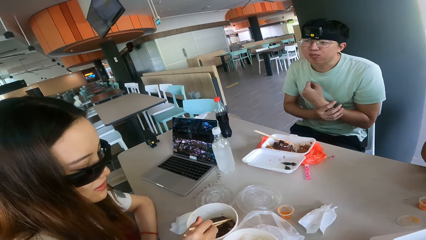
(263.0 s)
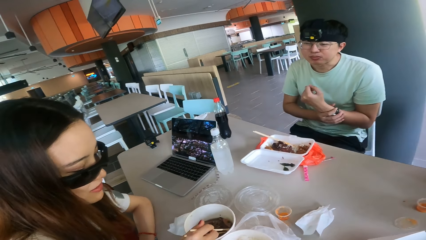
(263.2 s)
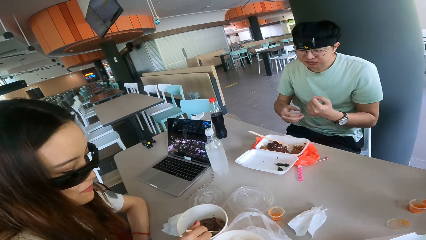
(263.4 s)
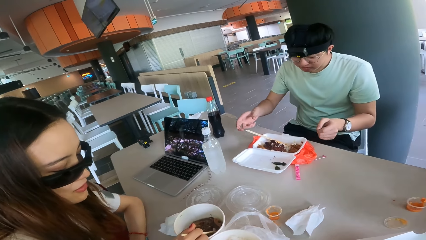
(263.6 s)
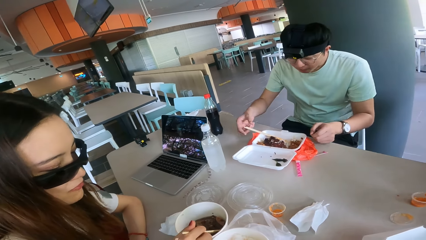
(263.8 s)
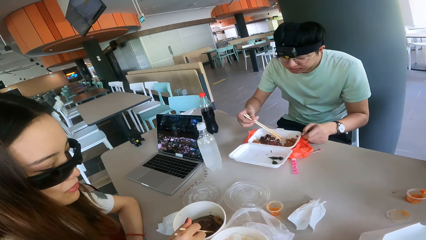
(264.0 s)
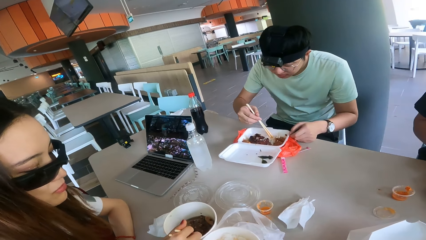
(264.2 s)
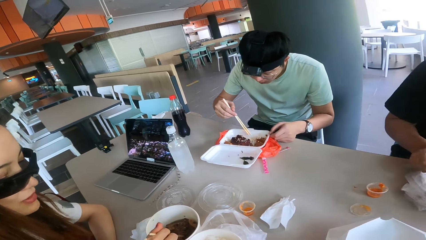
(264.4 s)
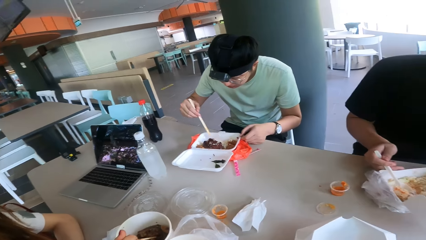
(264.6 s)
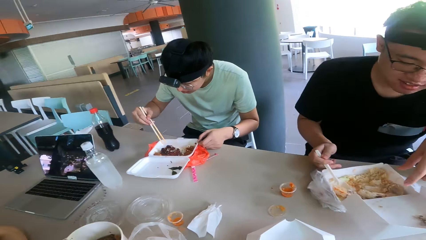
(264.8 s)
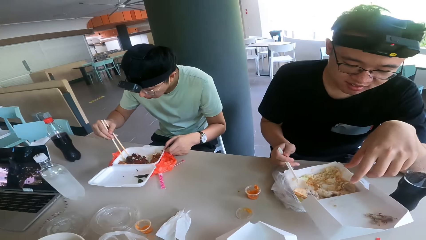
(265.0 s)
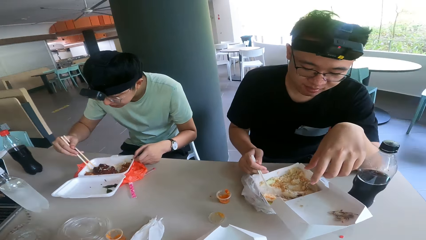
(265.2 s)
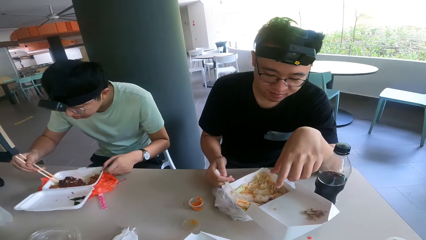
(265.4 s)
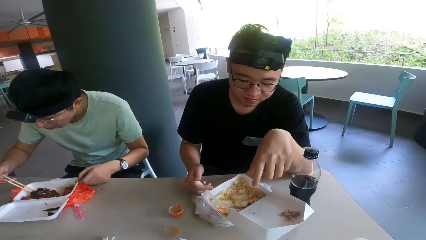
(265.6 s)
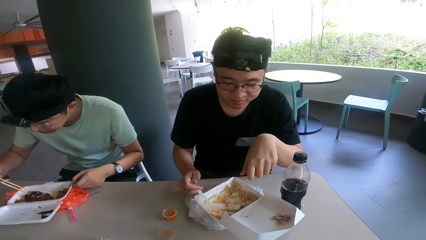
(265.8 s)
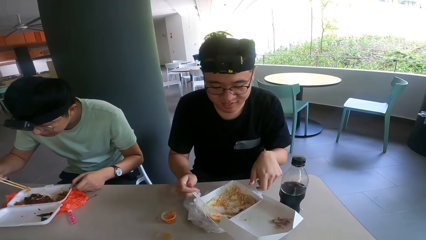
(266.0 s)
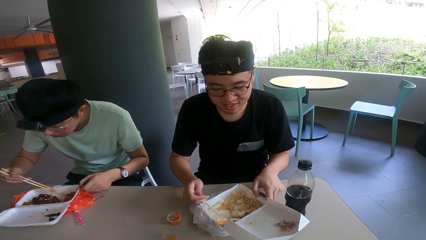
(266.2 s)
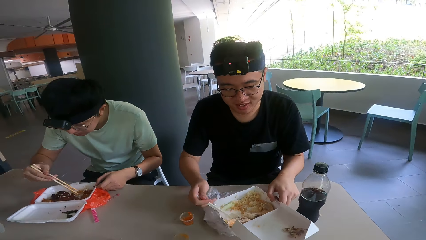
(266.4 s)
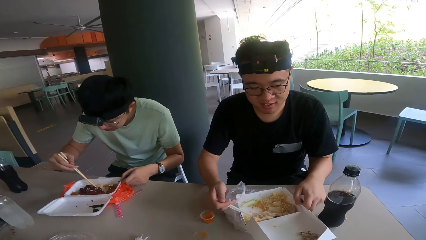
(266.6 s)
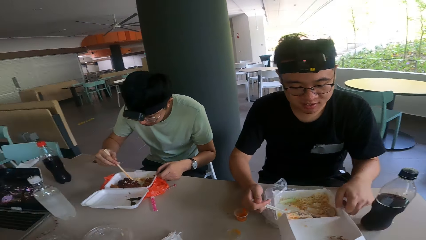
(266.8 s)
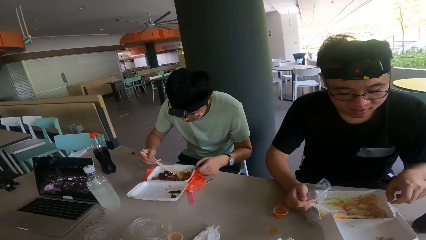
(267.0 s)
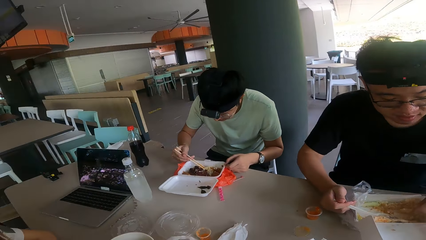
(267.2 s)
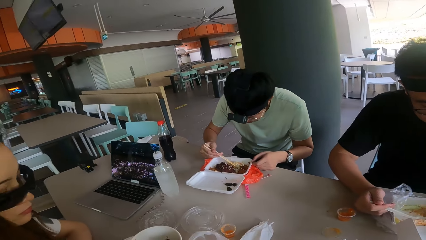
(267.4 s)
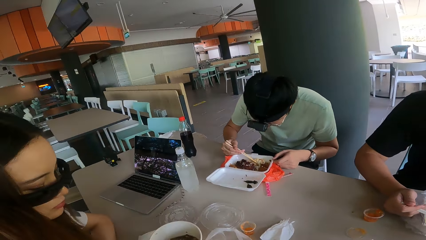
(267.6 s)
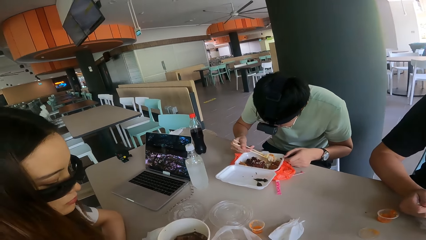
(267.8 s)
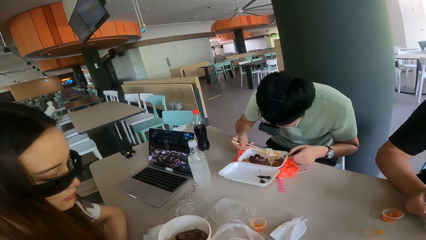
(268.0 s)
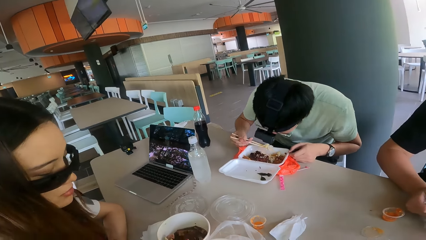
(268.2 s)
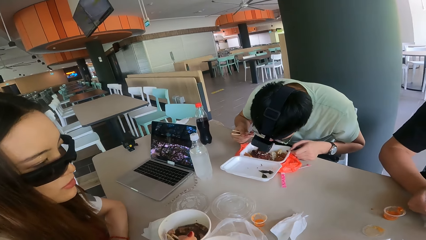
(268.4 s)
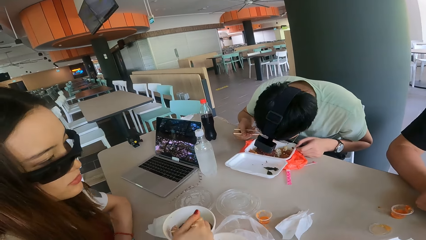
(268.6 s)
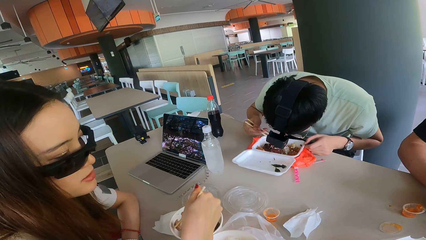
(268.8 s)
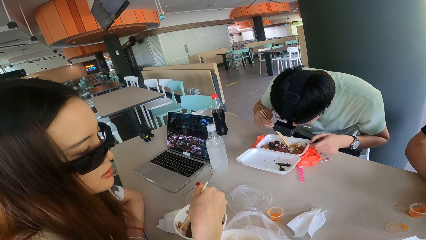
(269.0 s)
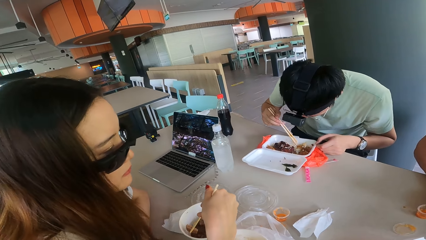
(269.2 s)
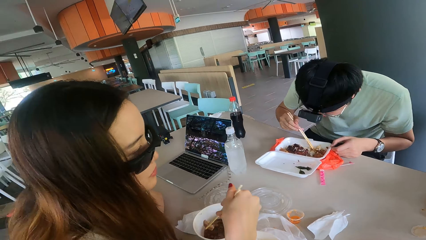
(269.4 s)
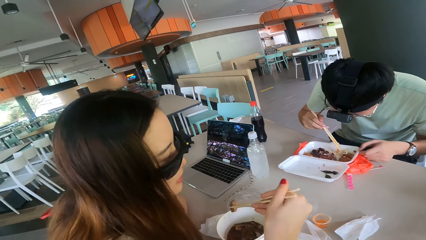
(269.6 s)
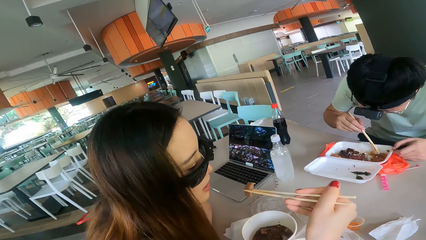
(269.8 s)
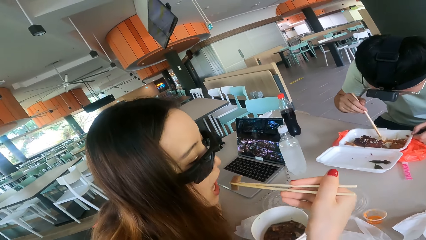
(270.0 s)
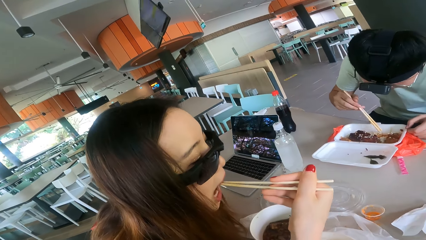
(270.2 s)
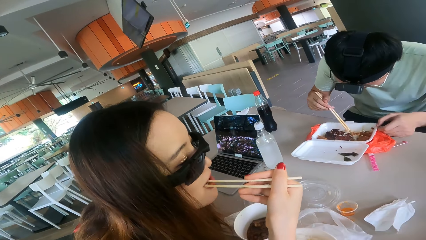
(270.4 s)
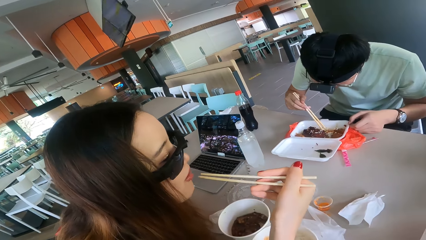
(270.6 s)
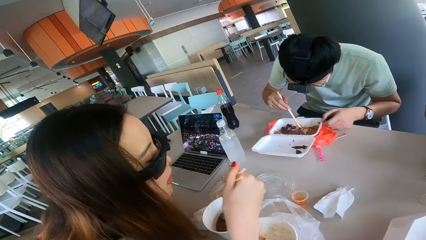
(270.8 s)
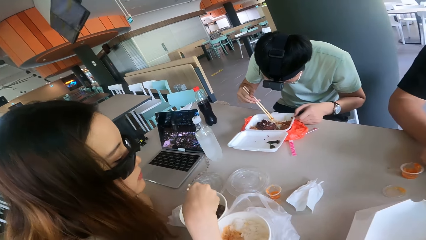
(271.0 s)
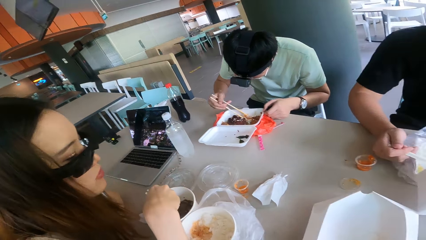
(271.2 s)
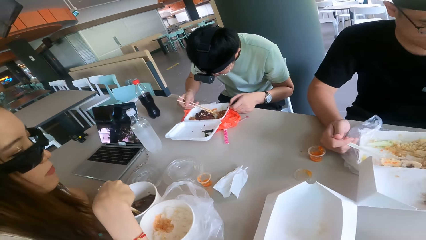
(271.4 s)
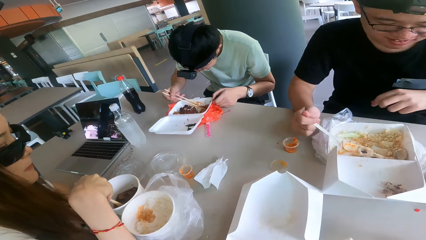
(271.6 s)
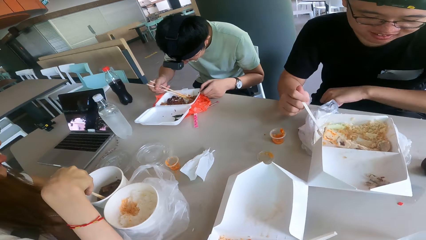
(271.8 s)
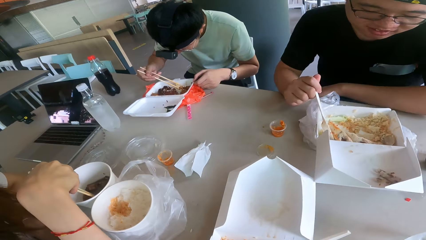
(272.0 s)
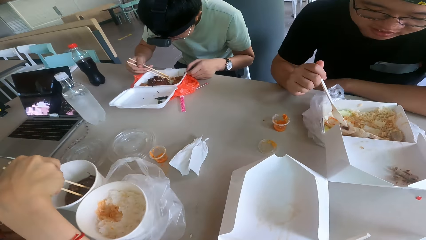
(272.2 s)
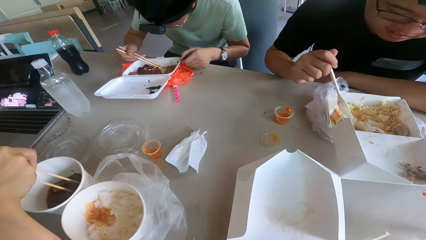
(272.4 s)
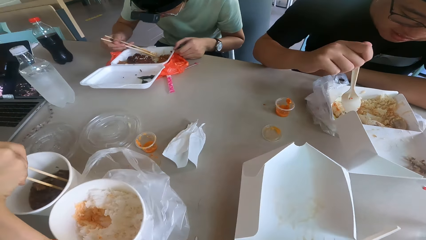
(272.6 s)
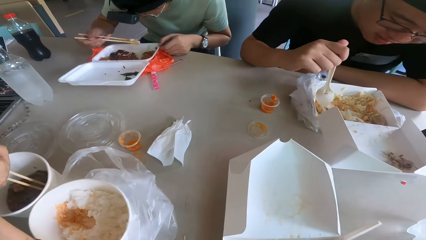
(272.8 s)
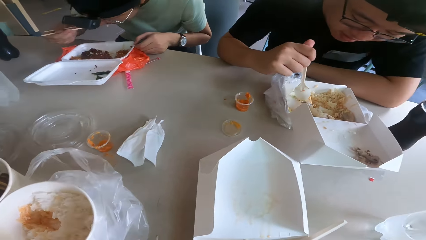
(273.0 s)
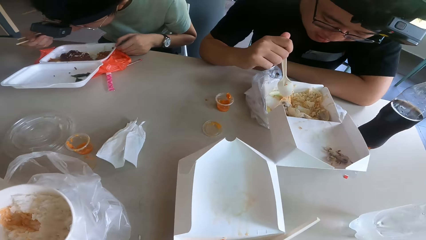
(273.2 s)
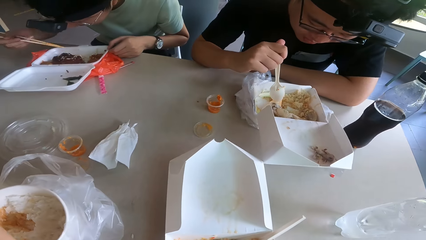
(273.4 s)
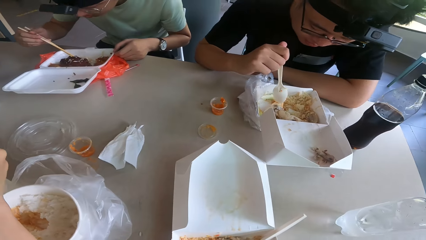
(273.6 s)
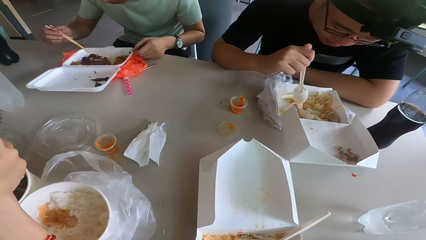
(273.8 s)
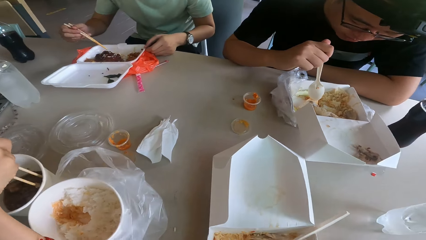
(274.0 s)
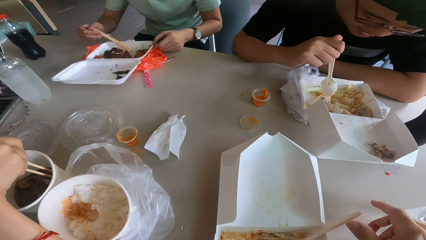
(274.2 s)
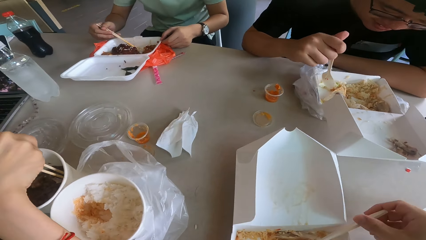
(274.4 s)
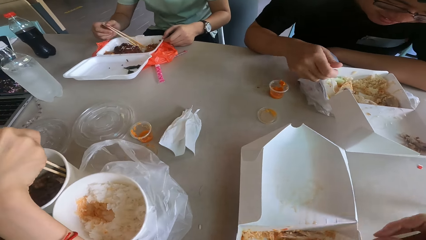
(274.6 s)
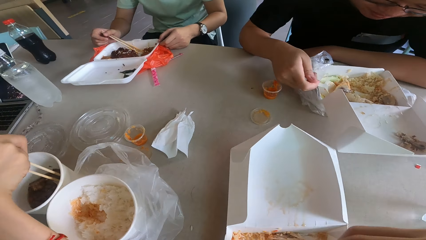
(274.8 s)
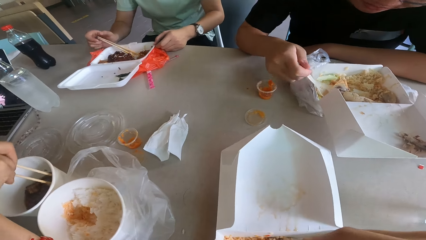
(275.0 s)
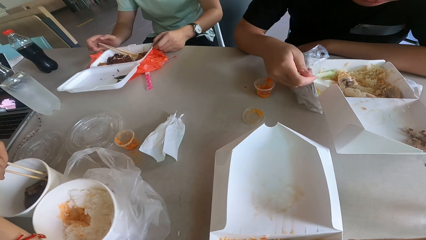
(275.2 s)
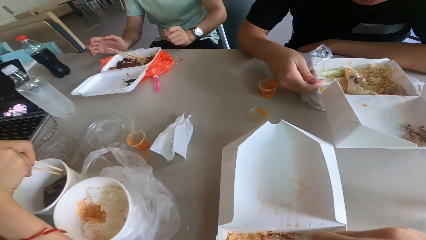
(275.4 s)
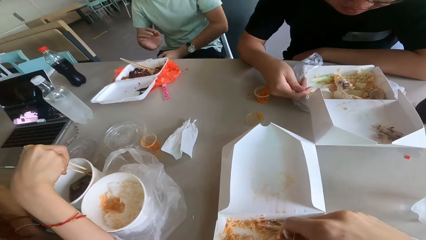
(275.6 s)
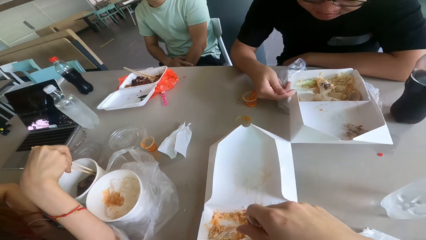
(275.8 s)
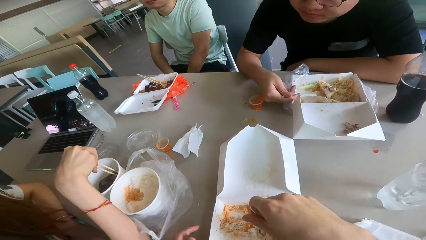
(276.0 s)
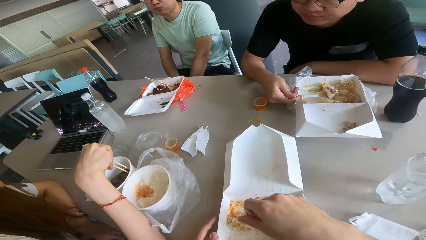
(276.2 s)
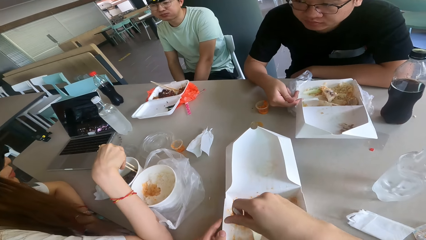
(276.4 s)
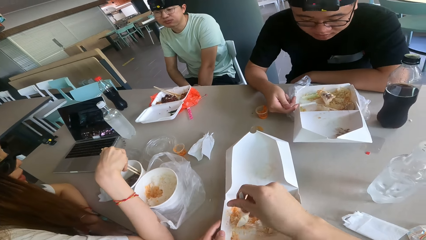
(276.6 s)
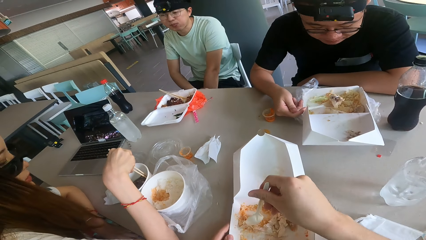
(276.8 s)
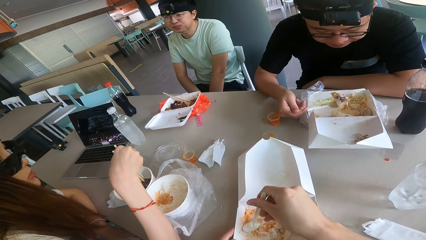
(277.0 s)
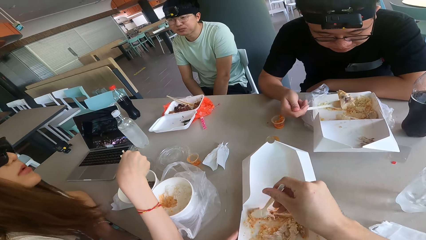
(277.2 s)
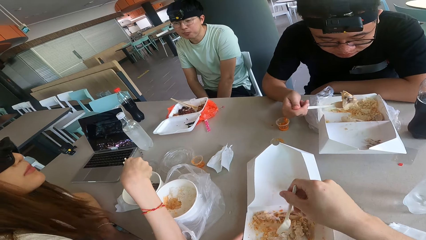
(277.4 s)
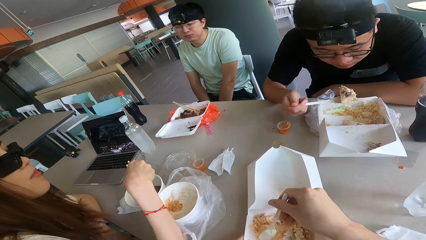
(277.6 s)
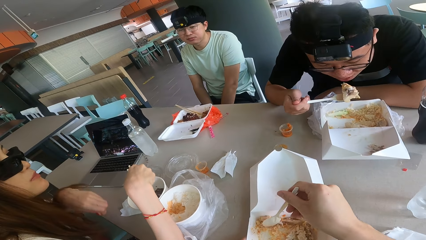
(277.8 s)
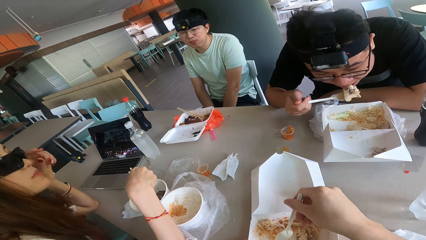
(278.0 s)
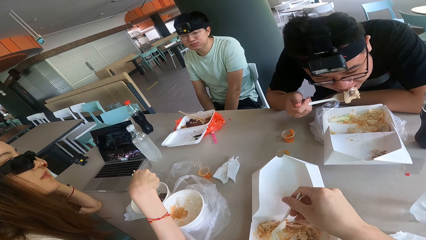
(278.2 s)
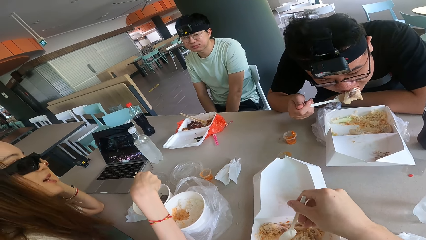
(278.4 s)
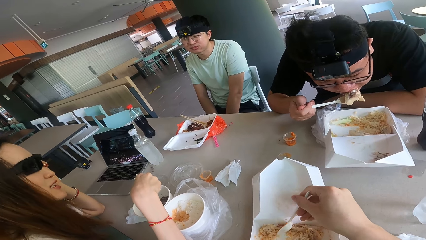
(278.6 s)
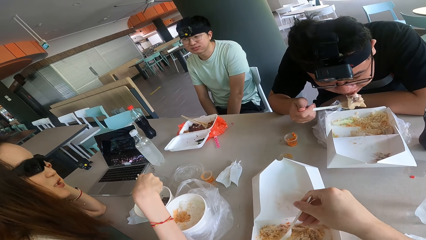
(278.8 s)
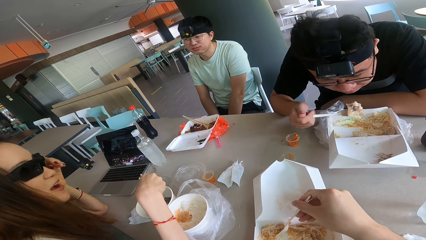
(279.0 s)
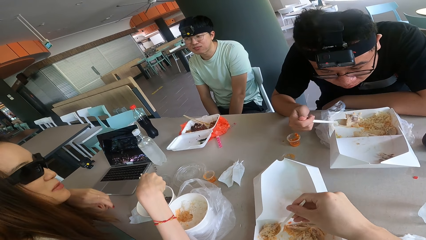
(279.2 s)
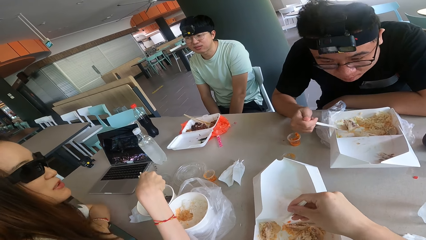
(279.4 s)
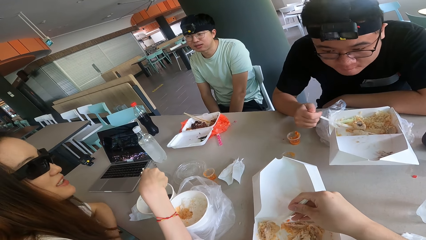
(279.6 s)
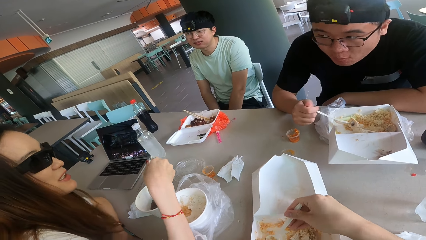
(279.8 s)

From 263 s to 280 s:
A woman converses. The camera wearer stares at the box on top of the table. They eat the rice with a spoon.
